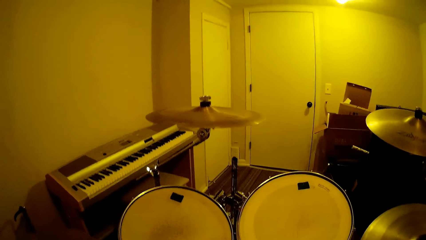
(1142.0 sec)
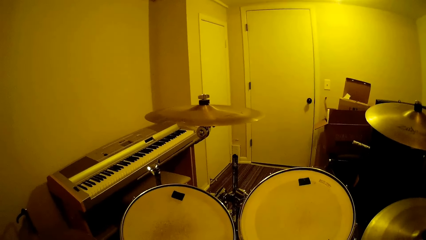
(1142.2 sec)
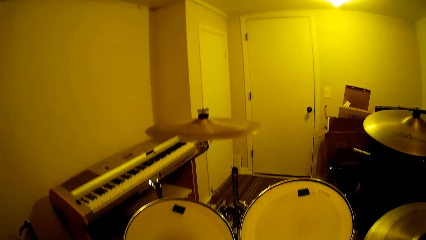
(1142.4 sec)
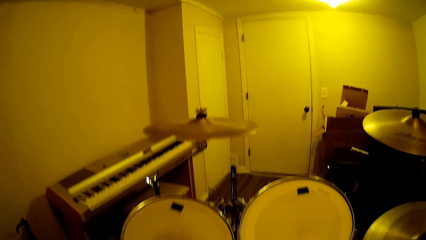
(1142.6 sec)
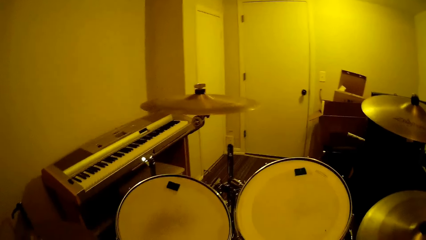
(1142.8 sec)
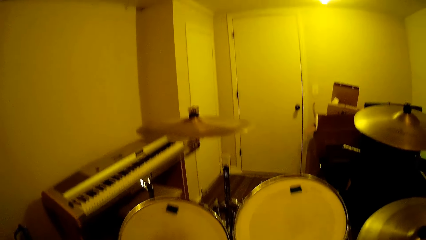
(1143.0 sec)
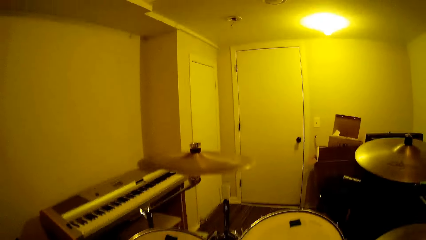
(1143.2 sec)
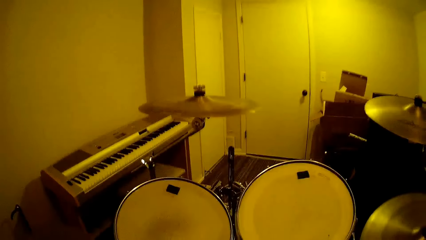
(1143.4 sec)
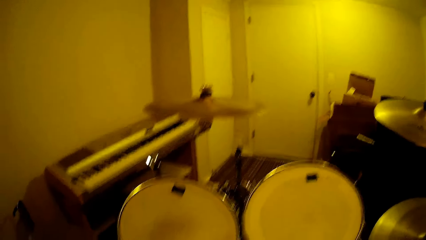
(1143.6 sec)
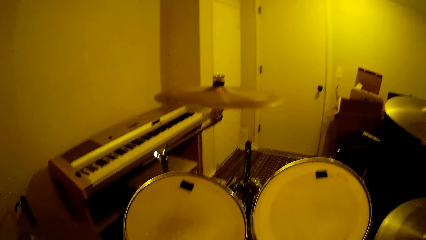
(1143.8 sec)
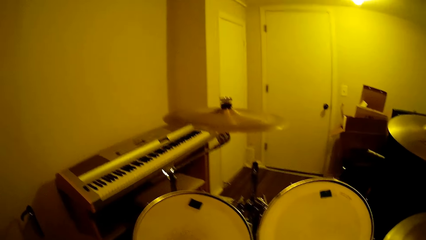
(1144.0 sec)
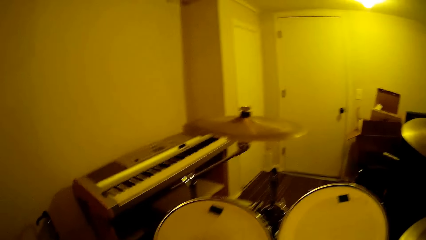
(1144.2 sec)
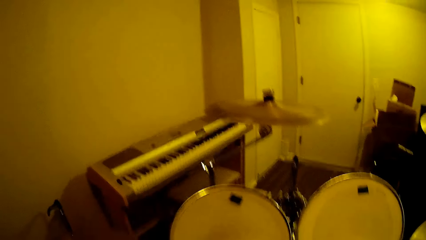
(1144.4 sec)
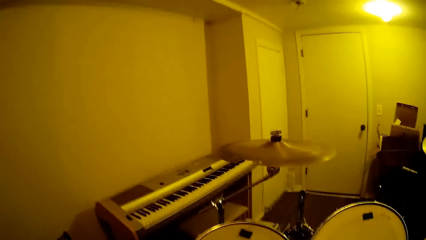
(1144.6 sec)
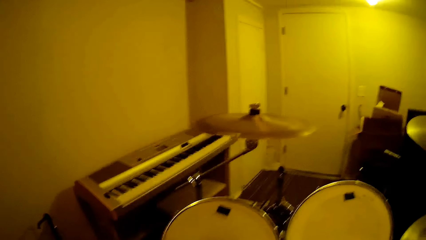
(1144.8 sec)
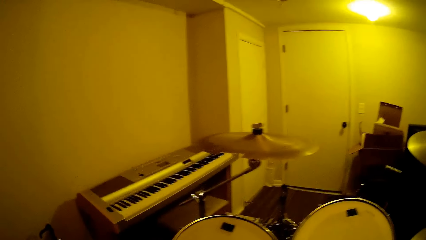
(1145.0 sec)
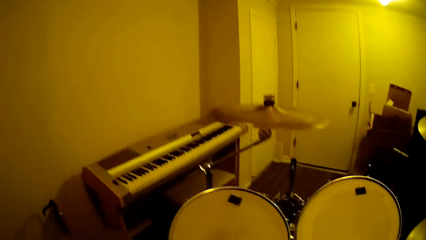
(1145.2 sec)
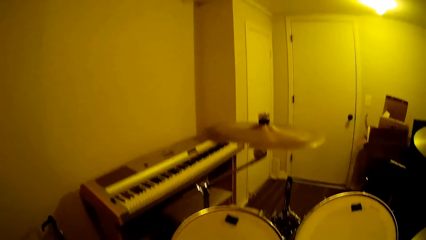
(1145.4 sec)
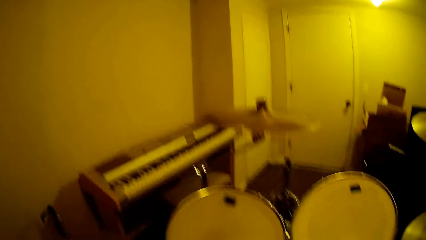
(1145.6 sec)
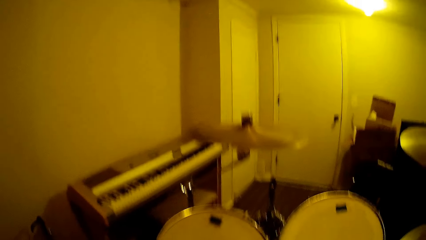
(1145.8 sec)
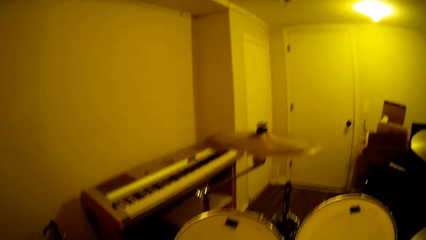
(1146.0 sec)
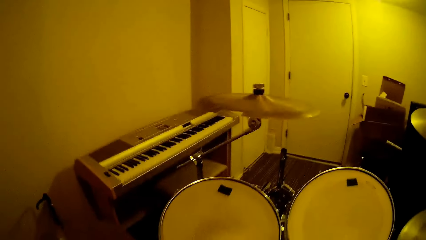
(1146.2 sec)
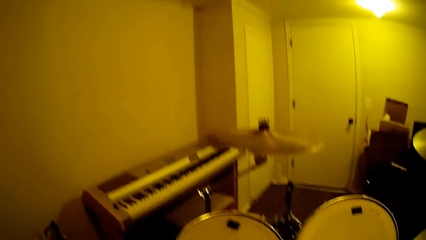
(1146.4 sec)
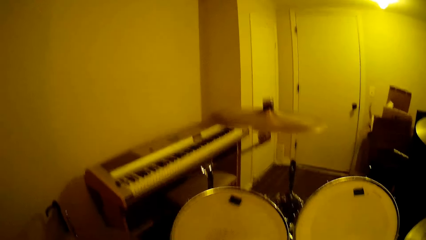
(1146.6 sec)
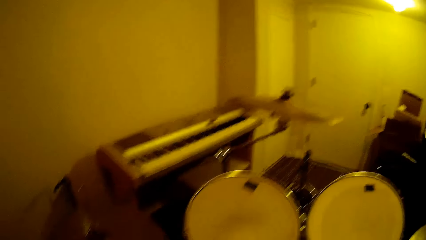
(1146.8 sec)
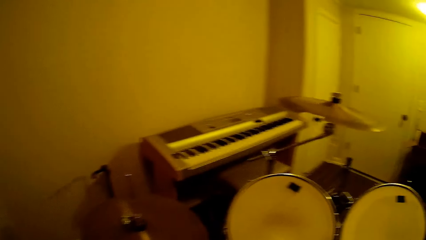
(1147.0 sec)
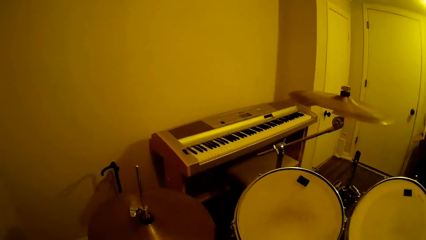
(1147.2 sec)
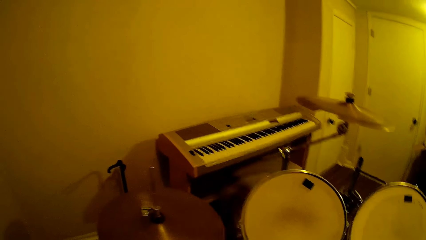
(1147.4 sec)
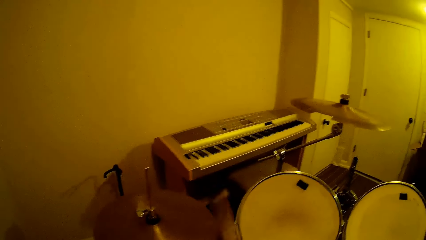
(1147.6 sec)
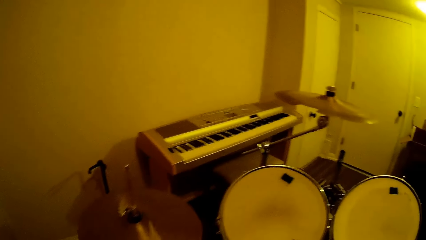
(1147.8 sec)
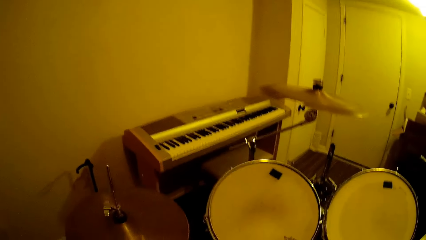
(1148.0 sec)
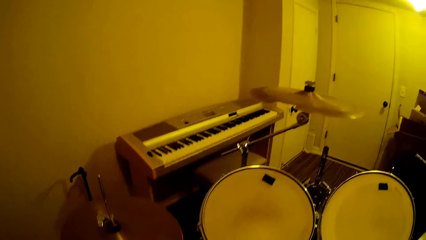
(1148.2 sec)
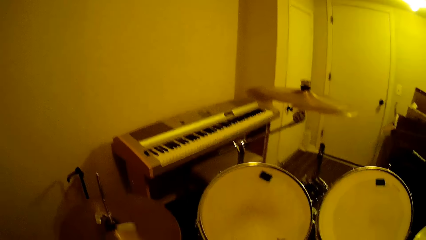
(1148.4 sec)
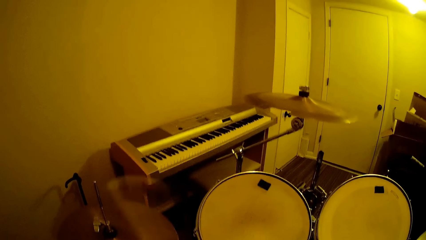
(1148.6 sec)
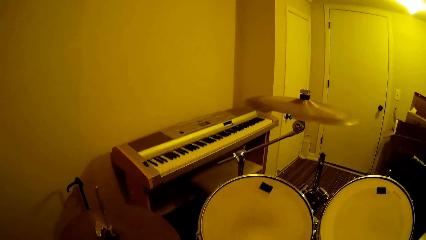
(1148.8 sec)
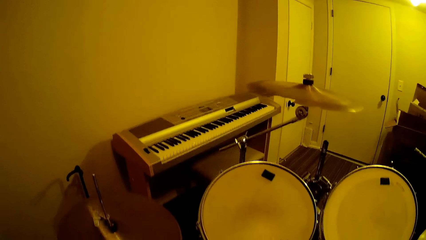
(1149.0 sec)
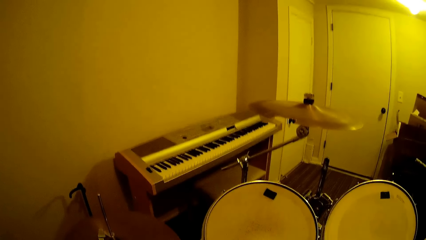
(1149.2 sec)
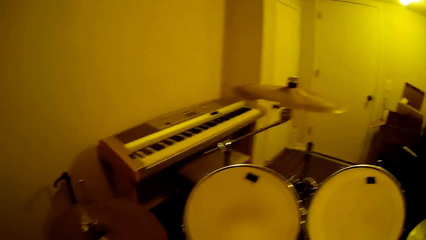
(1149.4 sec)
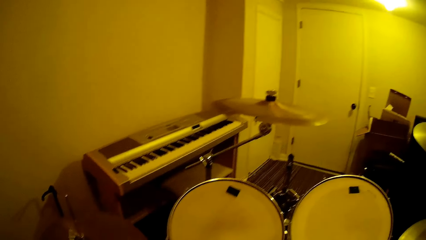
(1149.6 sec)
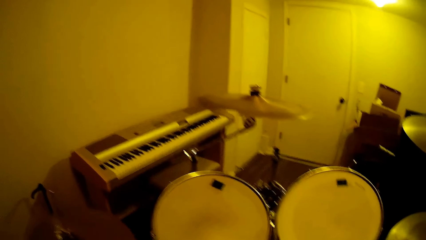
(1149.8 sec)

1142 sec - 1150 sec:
The camera wearer plays the music band using the drum sticks.

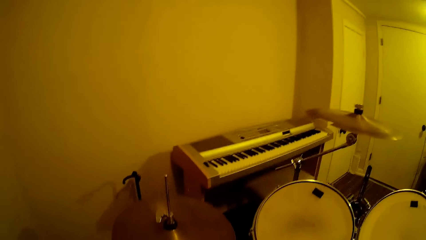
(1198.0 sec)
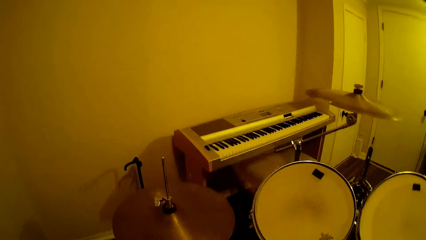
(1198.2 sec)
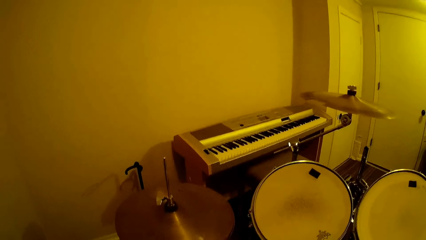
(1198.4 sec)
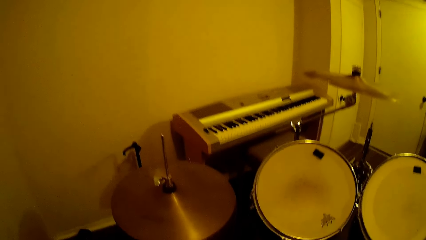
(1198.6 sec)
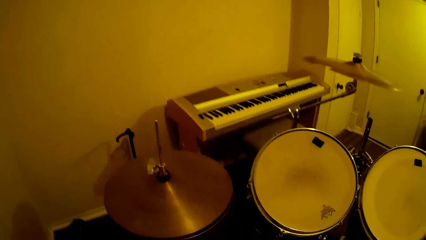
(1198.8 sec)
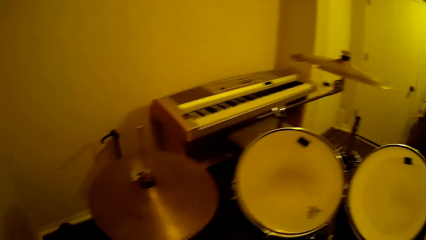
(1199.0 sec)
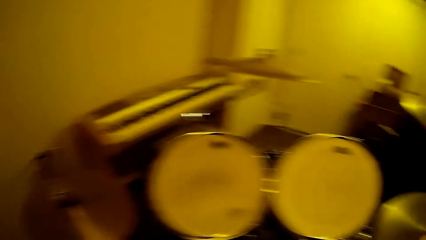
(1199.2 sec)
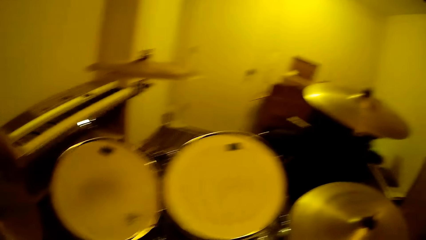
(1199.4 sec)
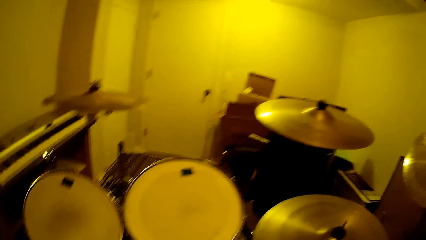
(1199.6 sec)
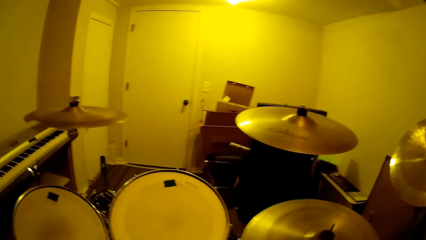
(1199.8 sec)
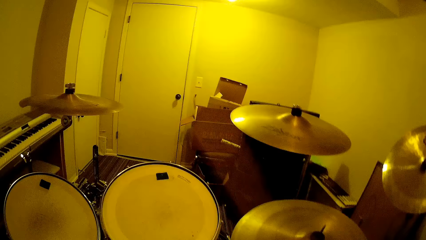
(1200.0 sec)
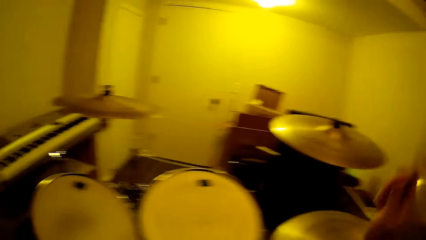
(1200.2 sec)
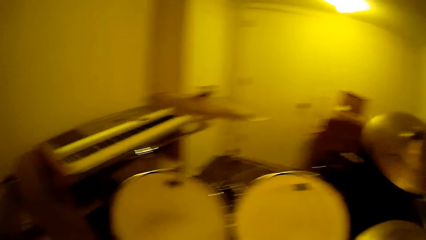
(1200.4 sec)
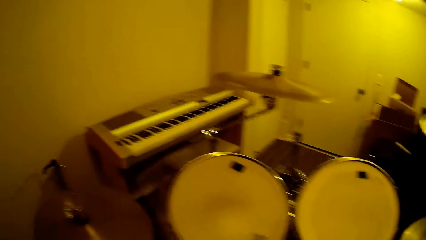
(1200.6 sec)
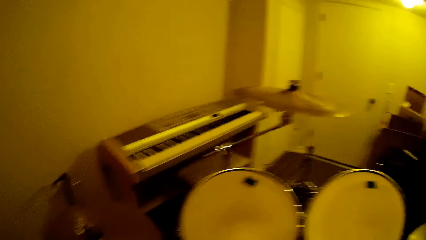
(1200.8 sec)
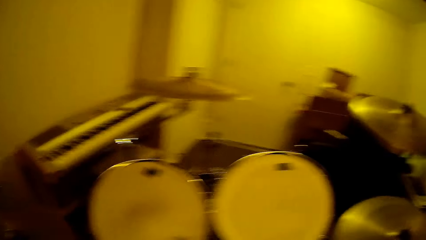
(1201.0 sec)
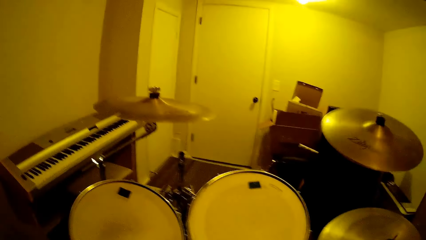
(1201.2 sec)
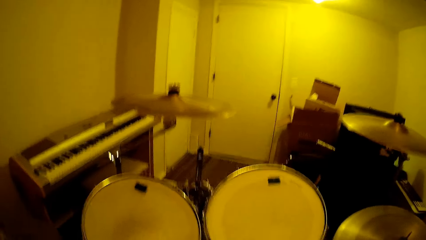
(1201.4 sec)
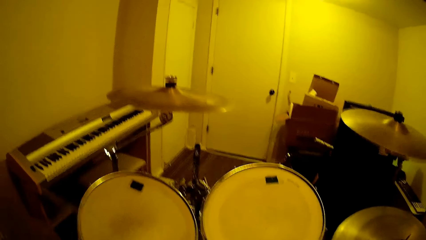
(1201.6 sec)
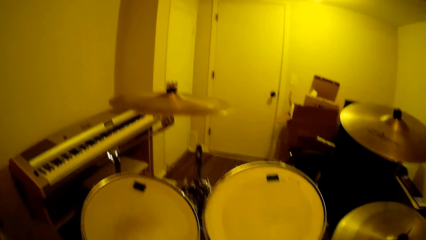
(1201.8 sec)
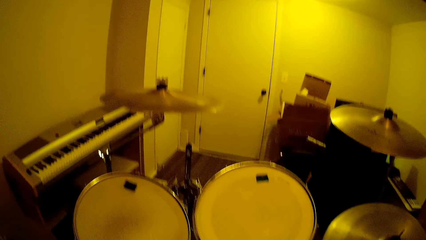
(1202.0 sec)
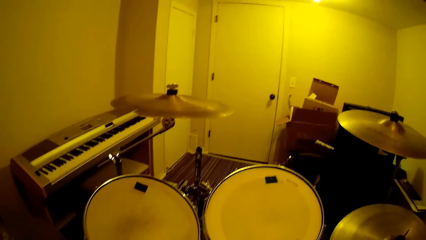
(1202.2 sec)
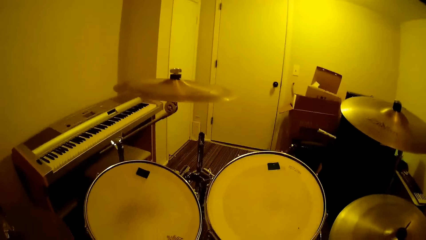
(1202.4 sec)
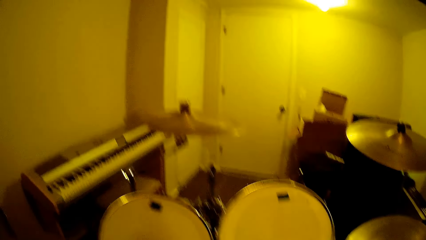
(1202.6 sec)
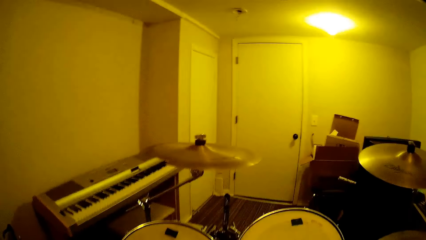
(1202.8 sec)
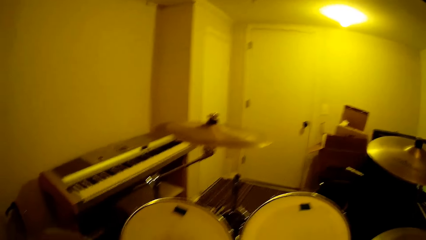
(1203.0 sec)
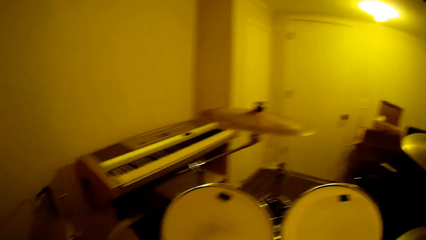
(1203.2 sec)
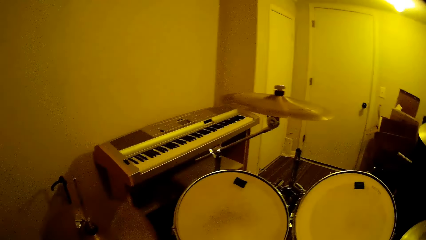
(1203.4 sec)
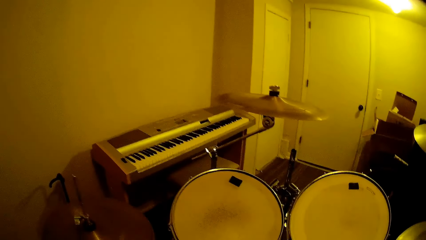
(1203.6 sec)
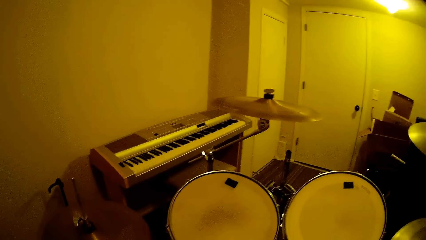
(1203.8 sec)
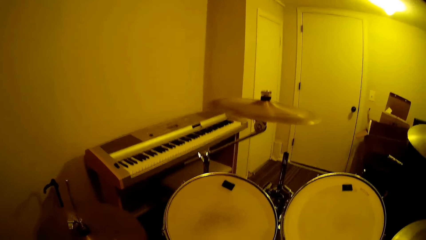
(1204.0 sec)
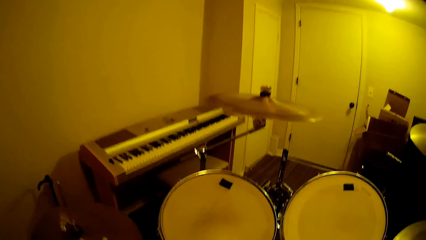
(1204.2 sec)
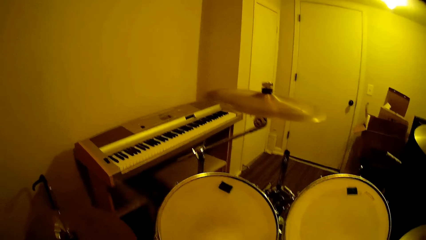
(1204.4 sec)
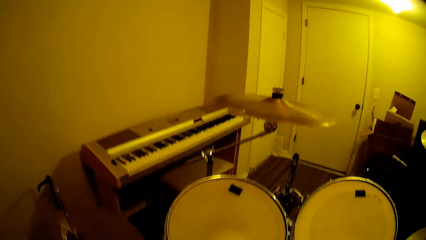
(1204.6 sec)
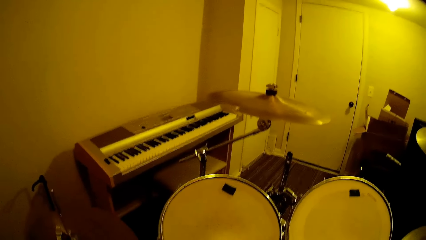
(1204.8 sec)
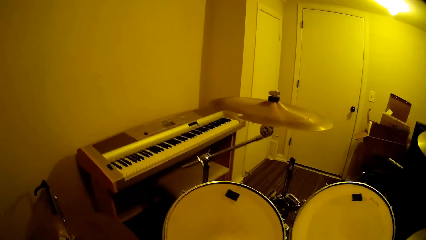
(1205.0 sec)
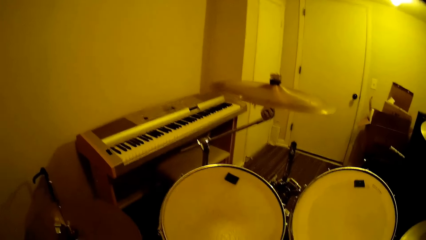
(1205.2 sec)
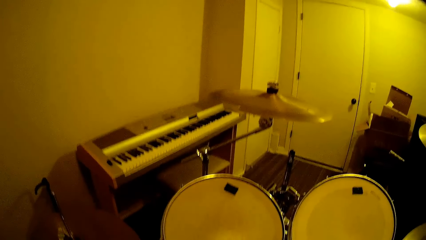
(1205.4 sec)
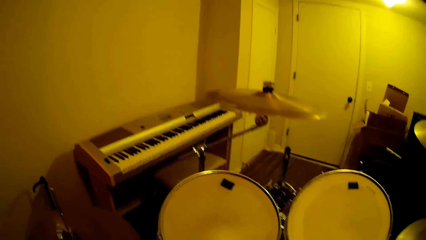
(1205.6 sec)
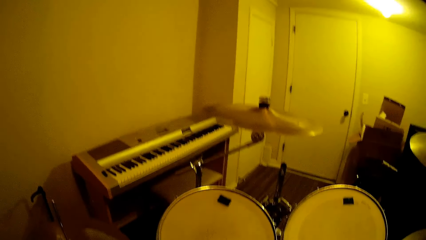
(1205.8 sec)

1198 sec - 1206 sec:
The camera wearer stops playing the music band. They play the music band using the drum sticks.
